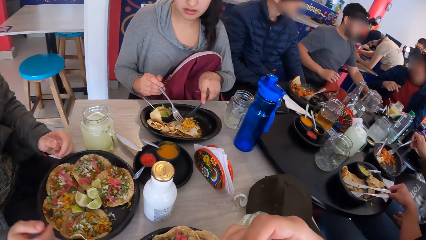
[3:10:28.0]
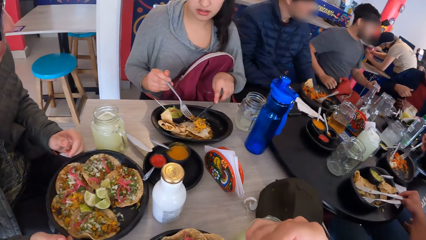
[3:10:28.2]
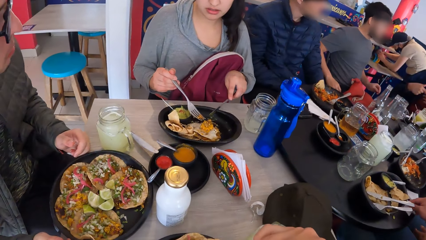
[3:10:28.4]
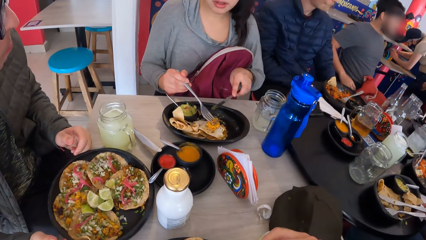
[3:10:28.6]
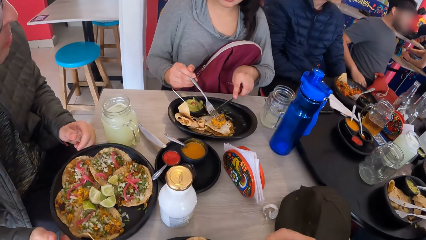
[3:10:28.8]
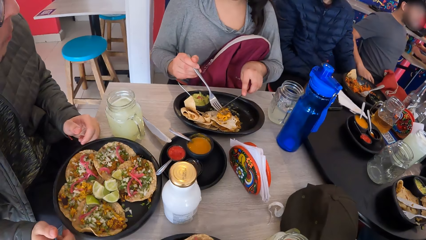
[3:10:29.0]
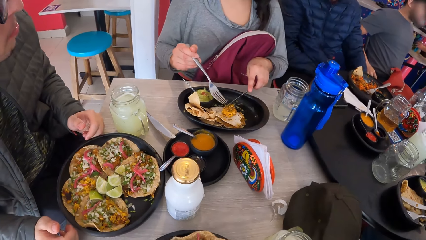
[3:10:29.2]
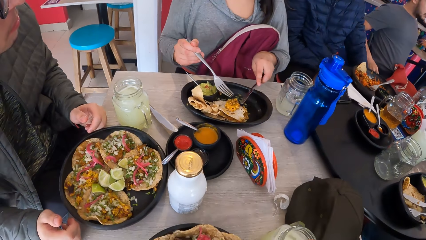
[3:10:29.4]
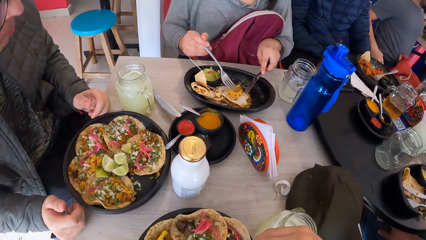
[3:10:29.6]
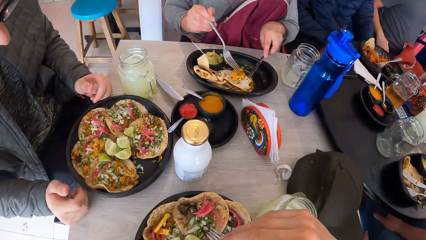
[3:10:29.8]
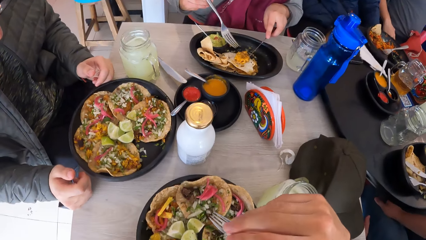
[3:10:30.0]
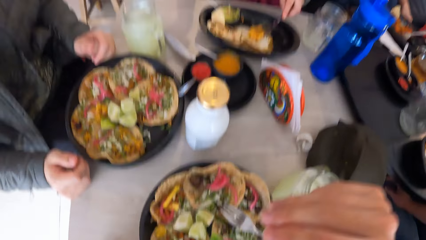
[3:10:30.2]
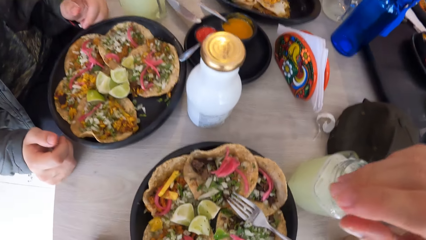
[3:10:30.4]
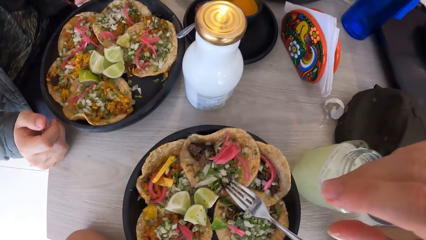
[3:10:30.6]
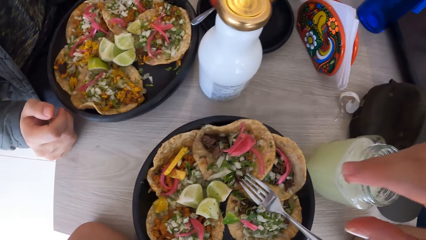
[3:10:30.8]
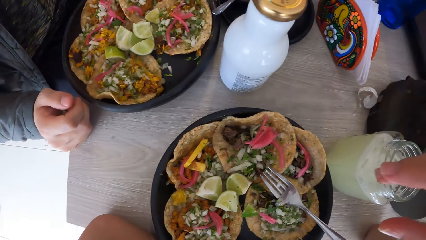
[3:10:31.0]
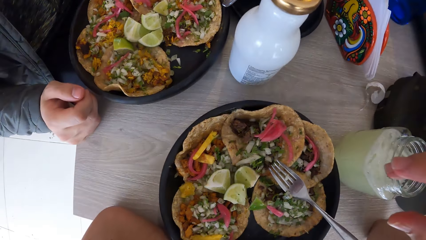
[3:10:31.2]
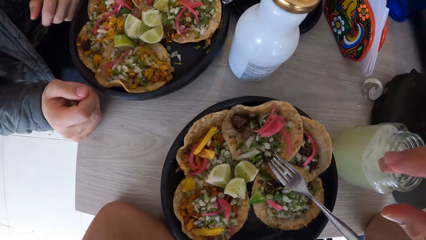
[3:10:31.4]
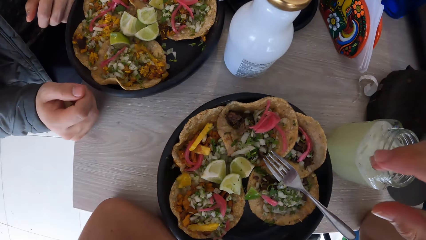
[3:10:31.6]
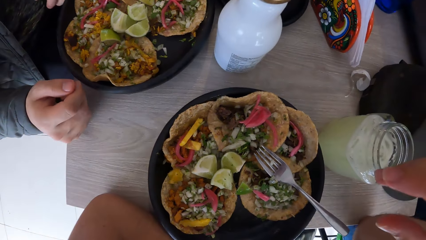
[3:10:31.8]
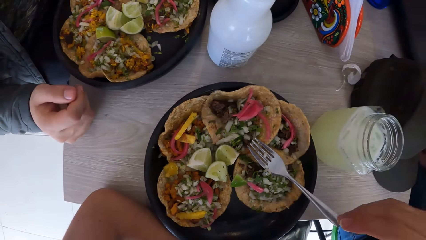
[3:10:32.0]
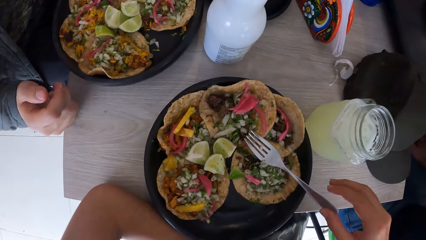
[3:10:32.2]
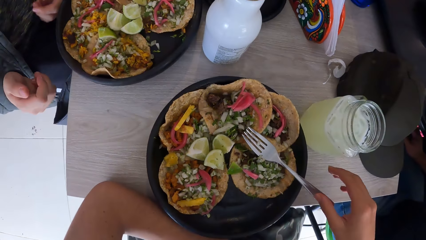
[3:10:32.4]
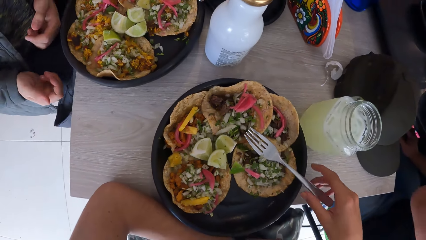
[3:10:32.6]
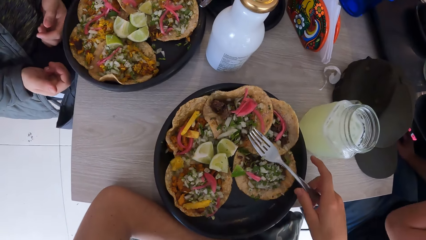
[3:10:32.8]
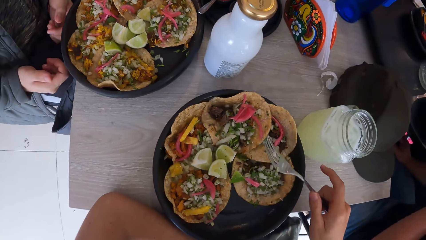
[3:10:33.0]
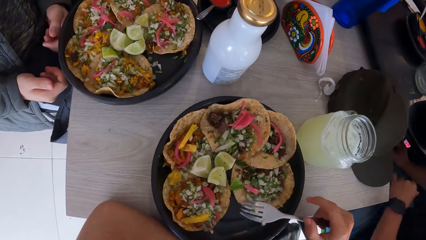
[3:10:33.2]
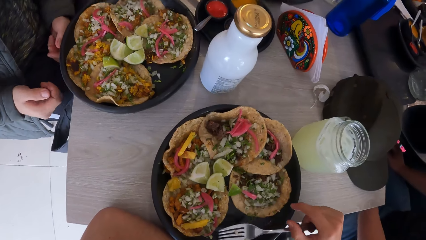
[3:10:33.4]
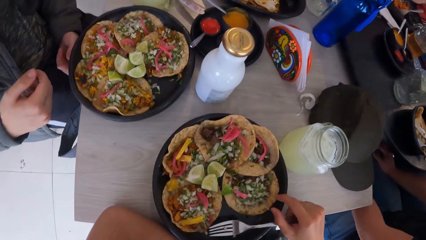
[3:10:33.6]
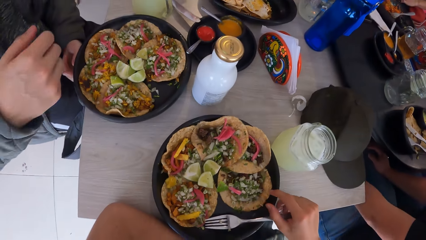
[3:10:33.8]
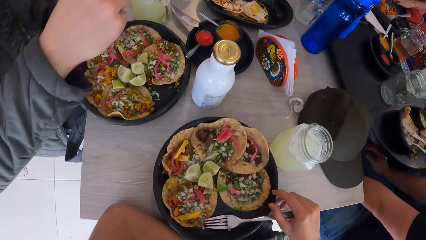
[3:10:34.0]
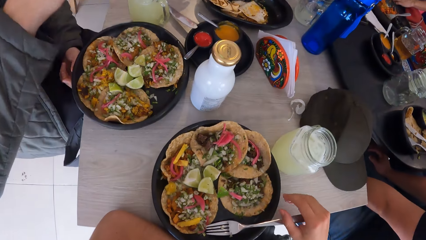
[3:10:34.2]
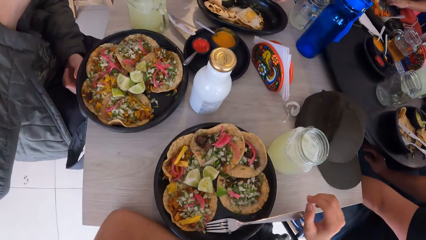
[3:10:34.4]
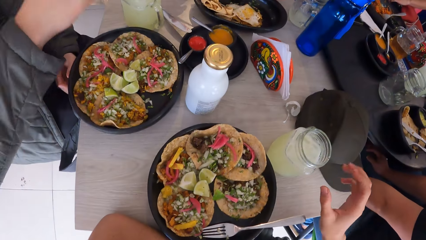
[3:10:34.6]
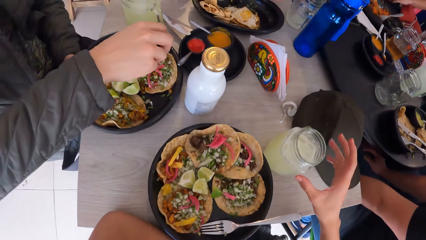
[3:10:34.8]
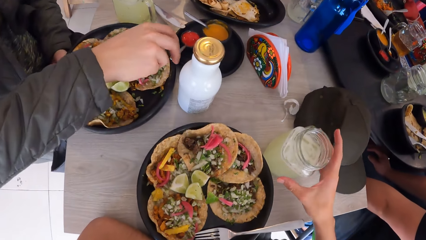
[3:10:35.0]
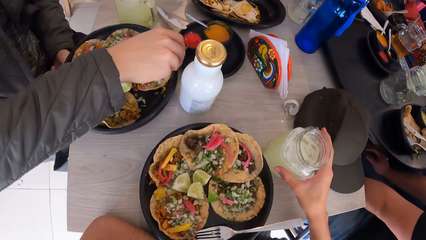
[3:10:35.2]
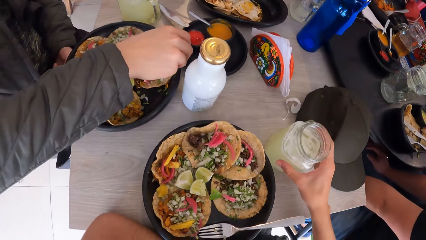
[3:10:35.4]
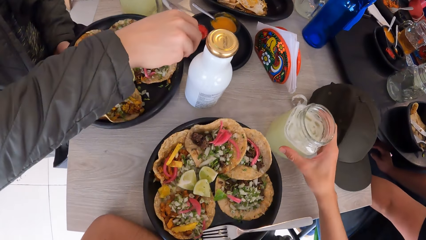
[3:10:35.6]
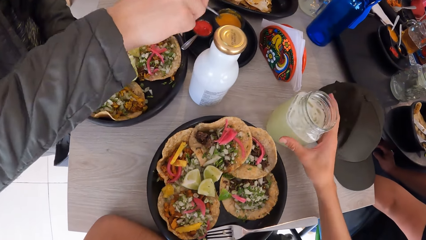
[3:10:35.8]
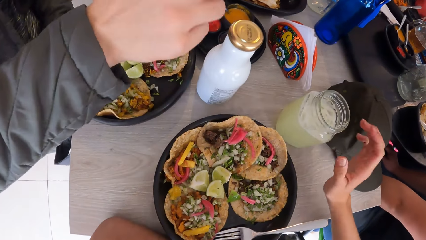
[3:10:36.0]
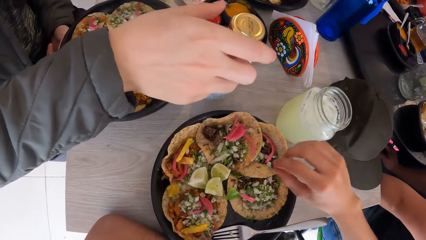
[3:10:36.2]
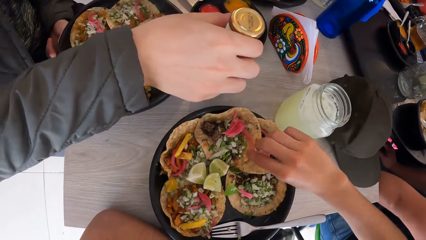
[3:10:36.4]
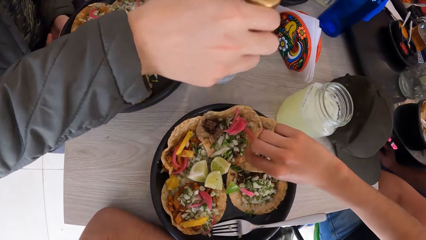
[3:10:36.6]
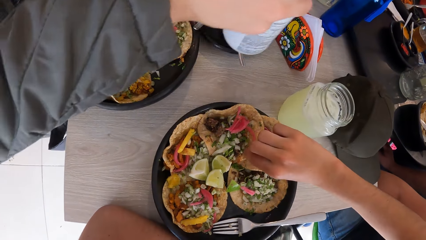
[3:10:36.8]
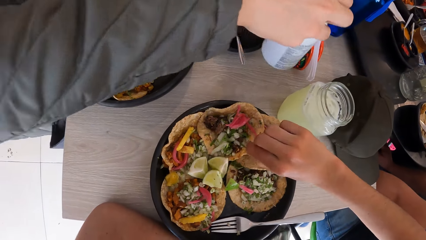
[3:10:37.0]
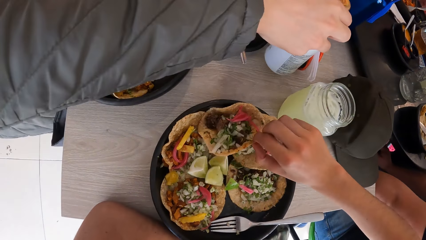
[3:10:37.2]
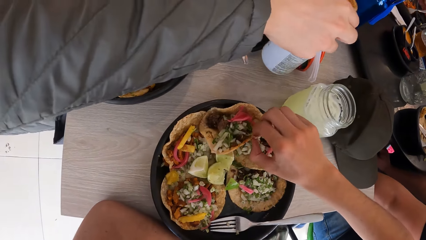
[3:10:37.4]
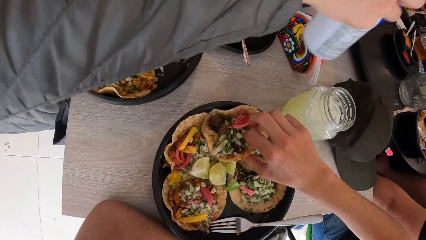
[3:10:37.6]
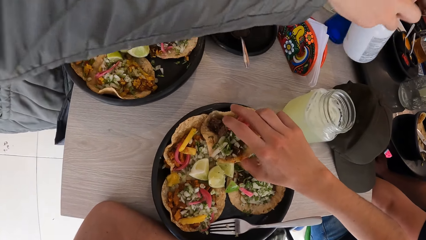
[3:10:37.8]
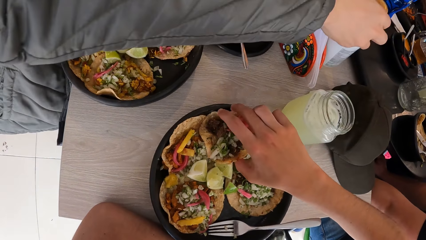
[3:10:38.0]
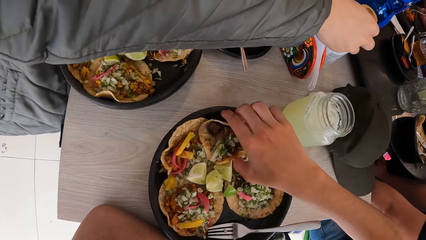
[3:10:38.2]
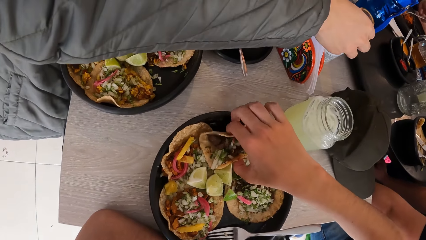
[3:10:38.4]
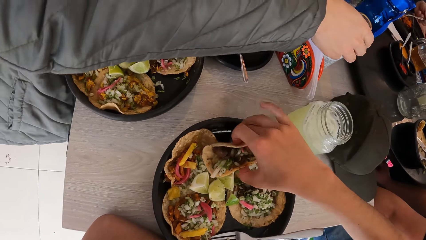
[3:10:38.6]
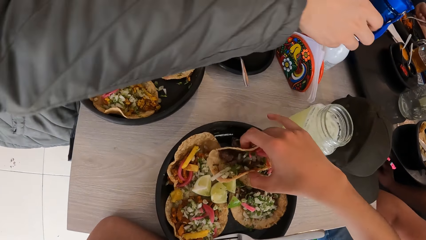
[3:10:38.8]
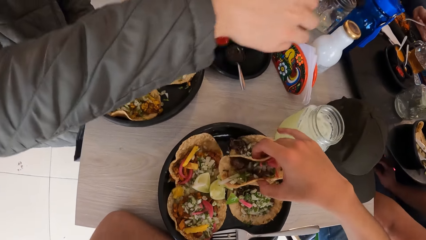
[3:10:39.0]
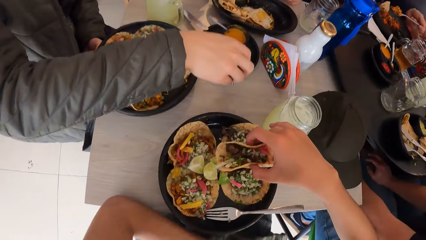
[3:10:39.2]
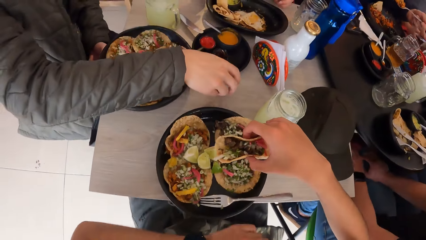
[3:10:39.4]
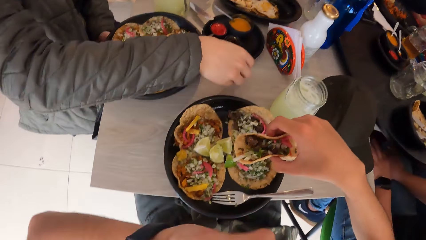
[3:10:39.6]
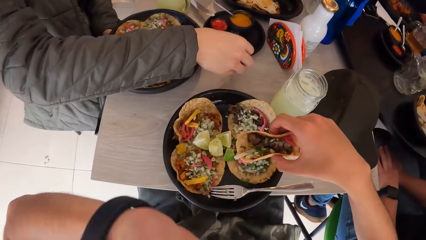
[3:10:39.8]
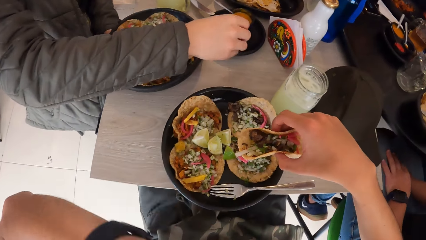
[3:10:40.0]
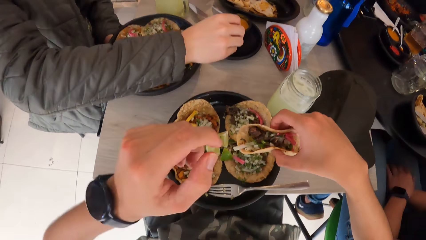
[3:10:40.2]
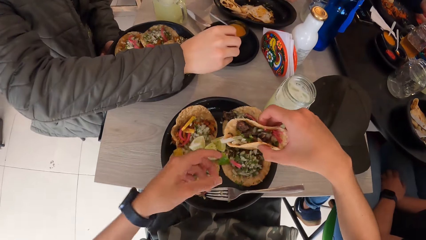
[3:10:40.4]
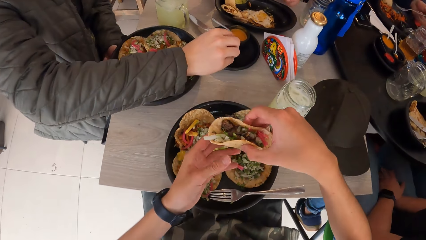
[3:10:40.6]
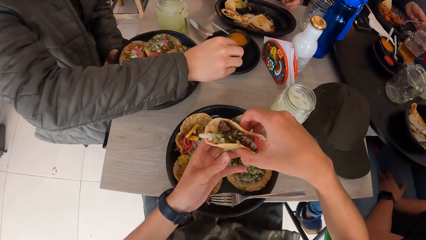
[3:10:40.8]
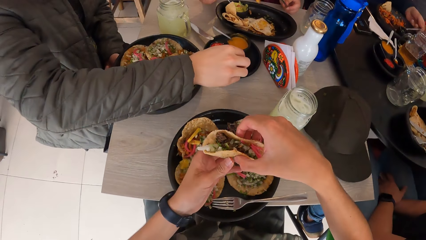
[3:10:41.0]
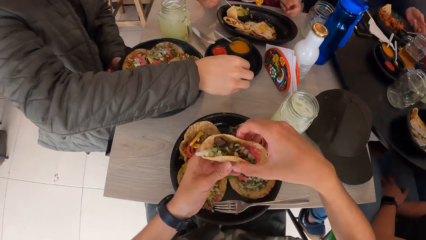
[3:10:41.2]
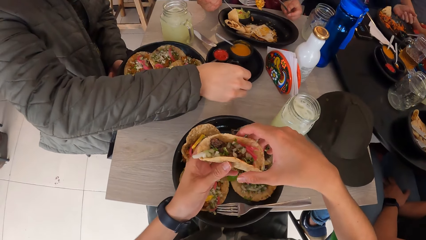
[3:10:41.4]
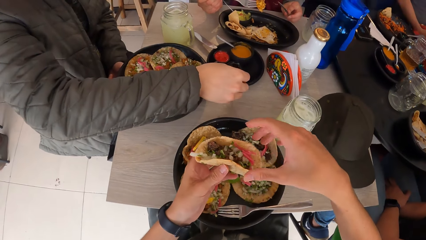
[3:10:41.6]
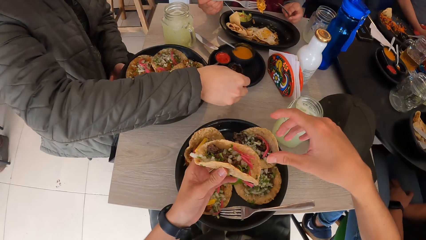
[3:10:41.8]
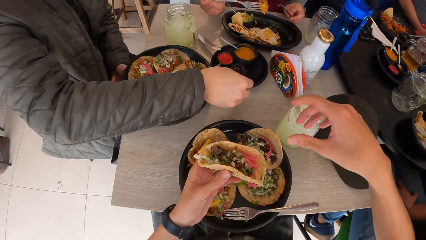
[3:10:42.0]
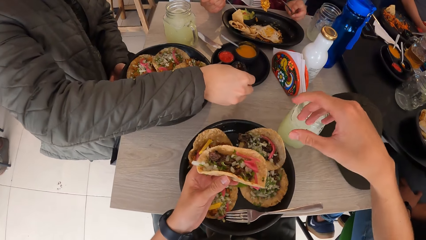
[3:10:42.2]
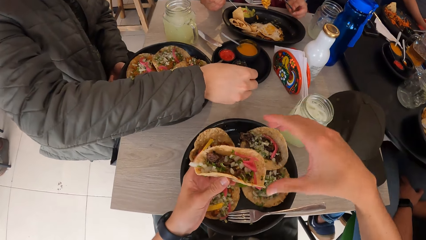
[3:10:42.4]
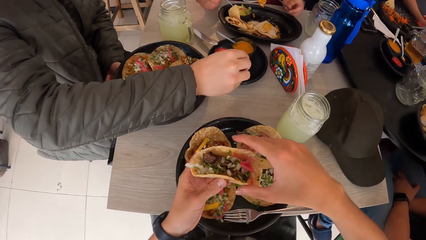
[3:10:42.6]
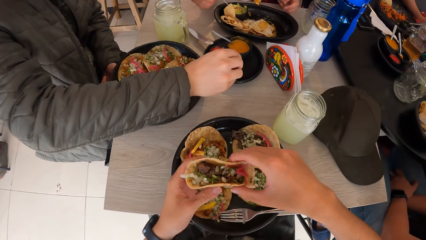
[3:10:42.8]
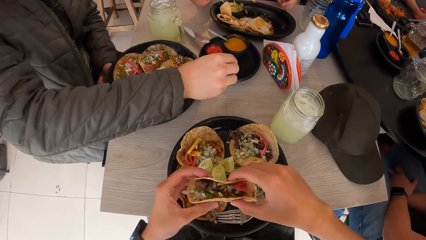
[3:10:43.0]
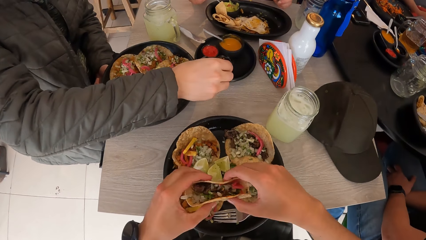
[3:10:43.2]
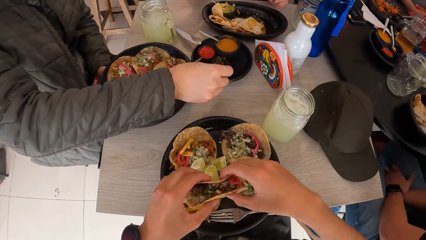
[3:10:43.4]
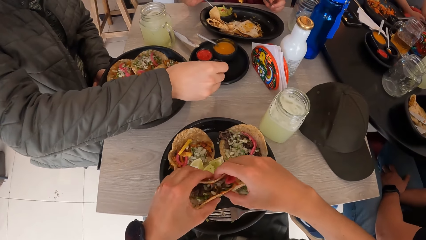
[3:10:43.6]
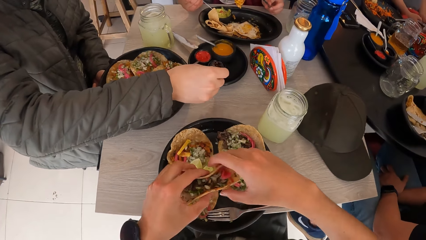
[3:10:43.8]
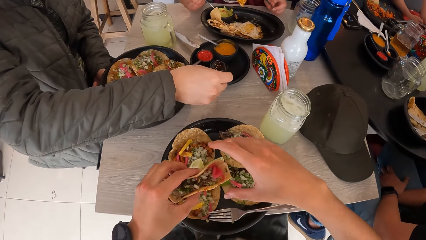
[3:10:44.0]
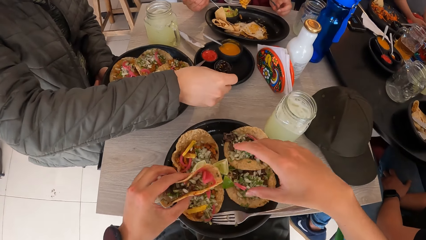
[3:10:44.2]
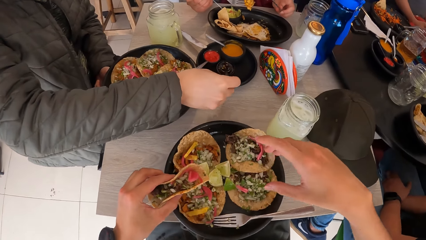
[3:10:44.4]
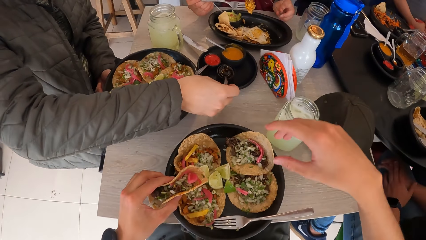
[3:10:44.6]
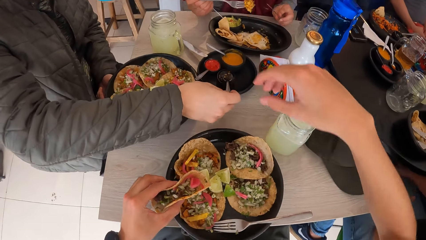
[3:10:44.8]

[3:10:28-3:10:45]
The camera wearer looks around the table. He stares at the plate. He adjusts the fork on the plate on the table with his right hand. He moves a cup on the table with his right hand. The man touches the spoon in the bowl on the table with his right hand, and picks a bottle from the table with his right hand. The camera wearer picks a taco or roti from the plate on the table with his right hand. He rolls the roti in the plate. The man drops the bottle on the table with his right hand. The camera wearer removes his left hand from the table. Another man drops a fork on the plate on the table with his left hand. The camera wearer holds the taco with both hands. The first man serves sauce from the bowl on the table with the spoon in his right hand.
